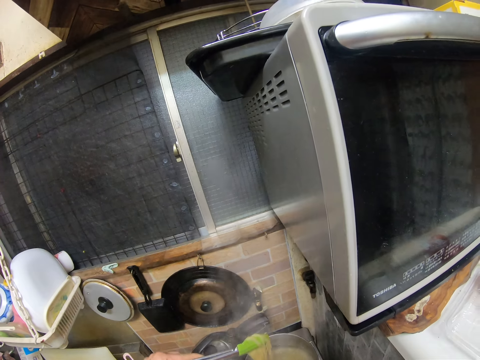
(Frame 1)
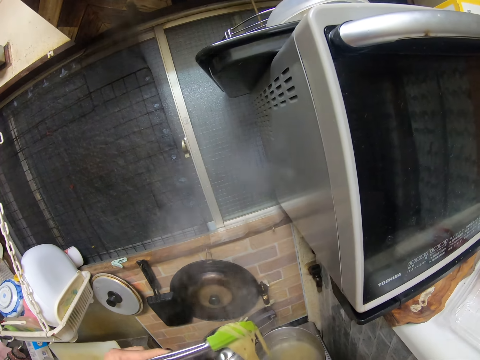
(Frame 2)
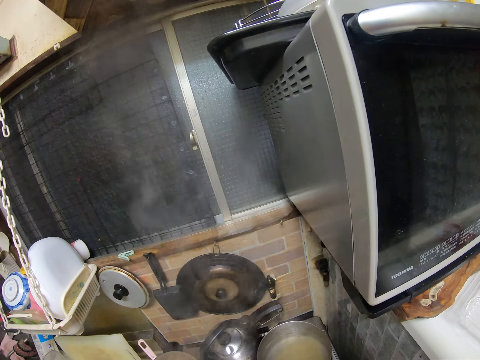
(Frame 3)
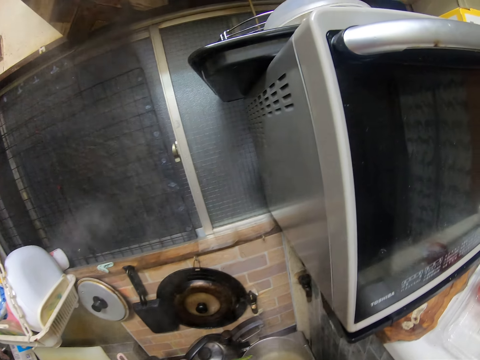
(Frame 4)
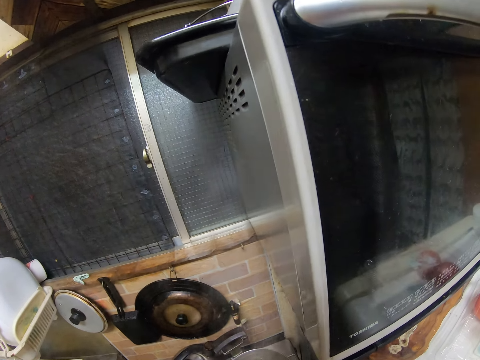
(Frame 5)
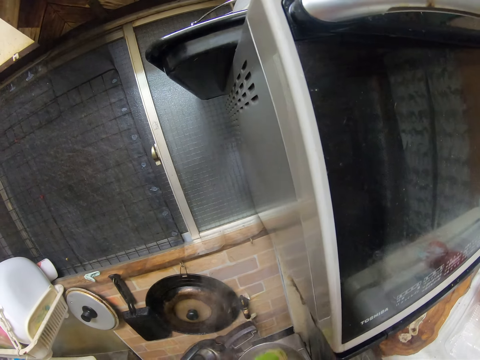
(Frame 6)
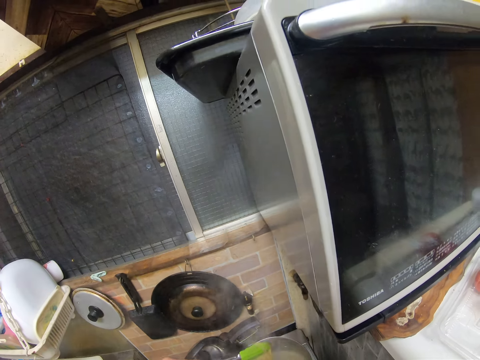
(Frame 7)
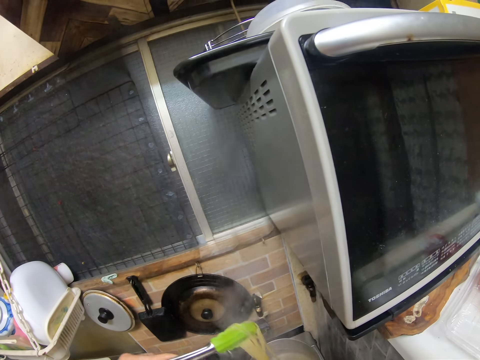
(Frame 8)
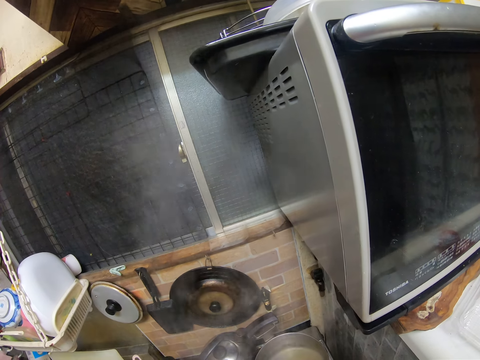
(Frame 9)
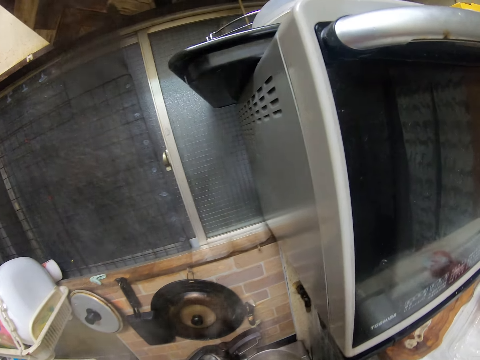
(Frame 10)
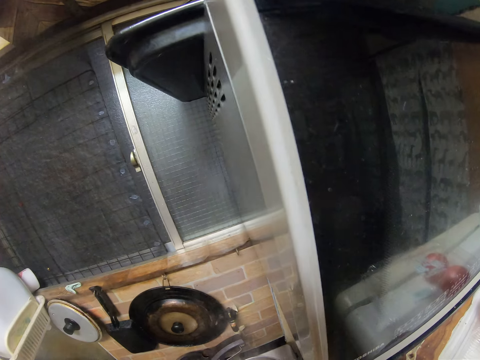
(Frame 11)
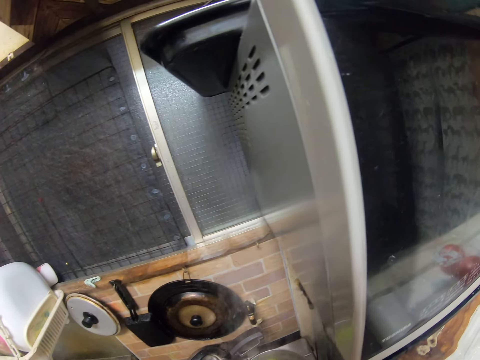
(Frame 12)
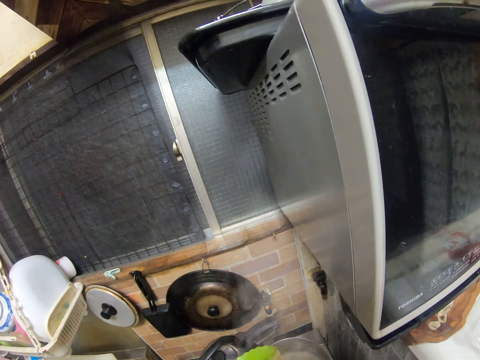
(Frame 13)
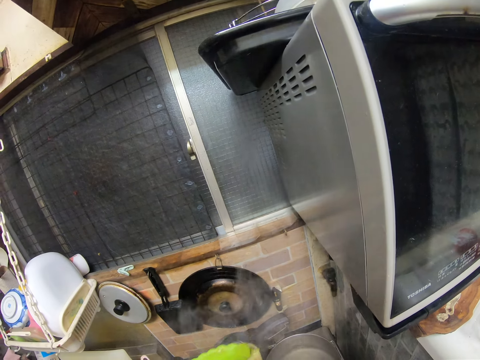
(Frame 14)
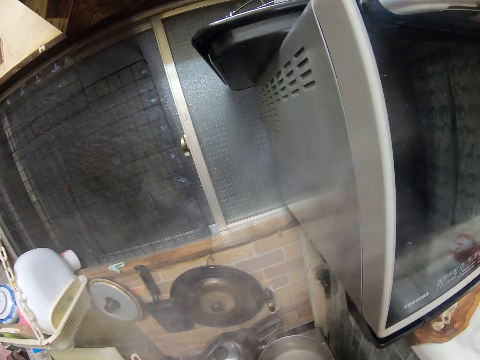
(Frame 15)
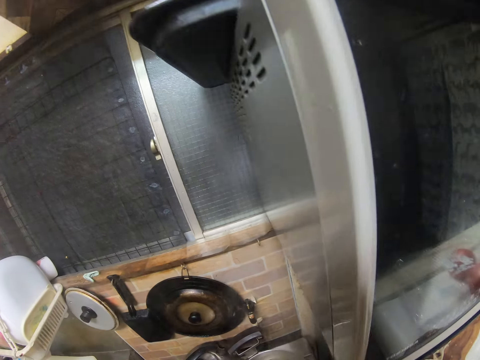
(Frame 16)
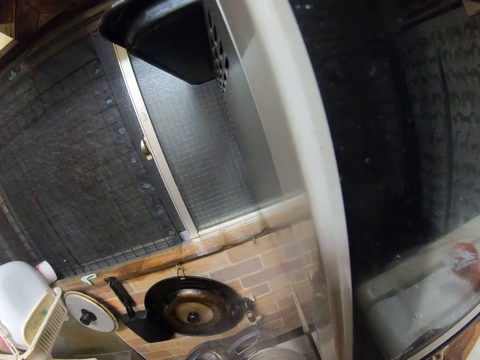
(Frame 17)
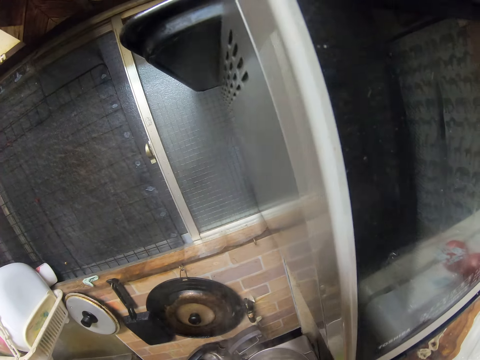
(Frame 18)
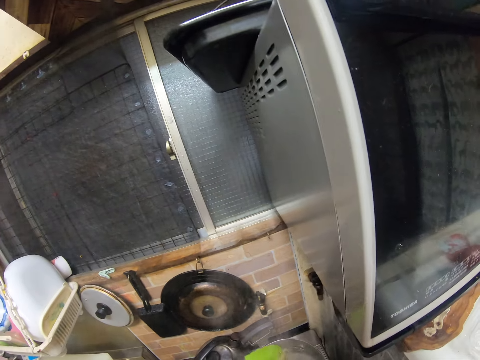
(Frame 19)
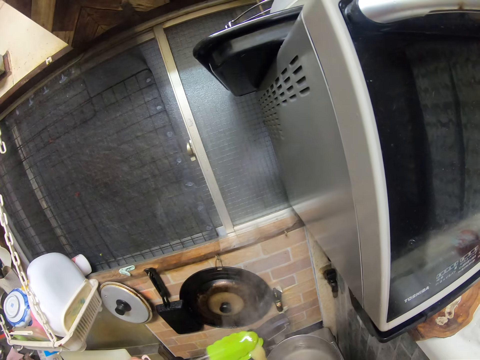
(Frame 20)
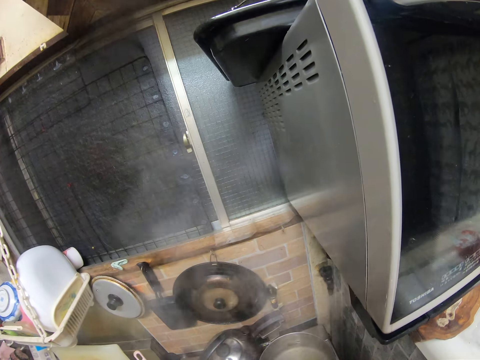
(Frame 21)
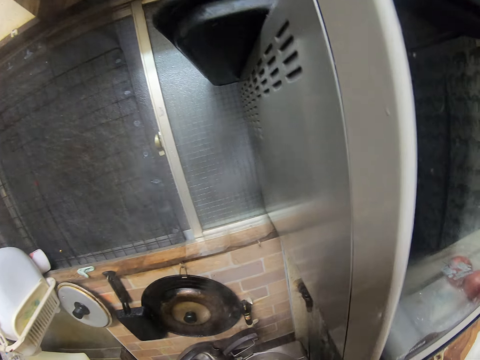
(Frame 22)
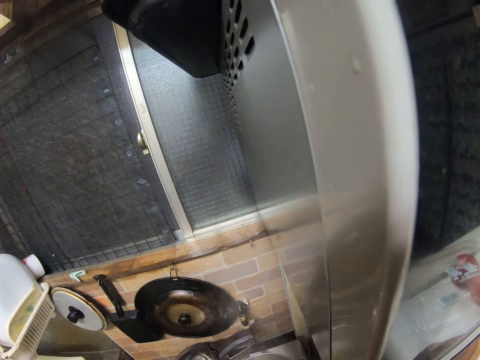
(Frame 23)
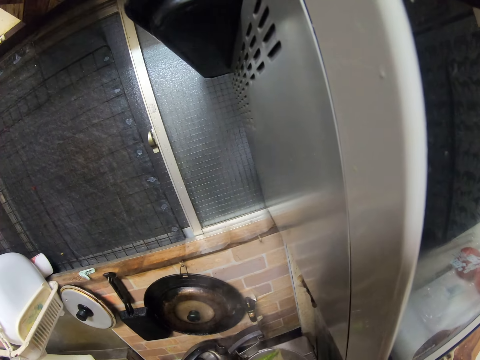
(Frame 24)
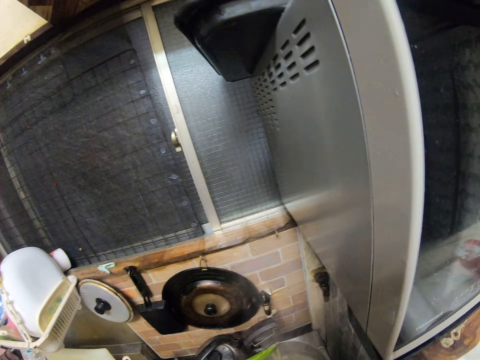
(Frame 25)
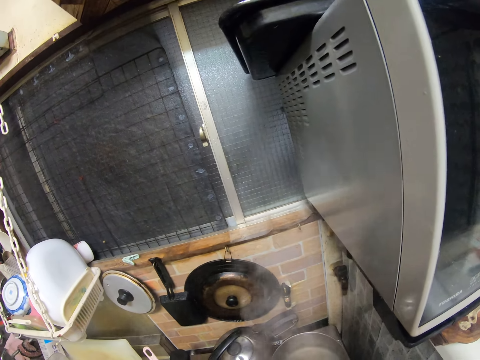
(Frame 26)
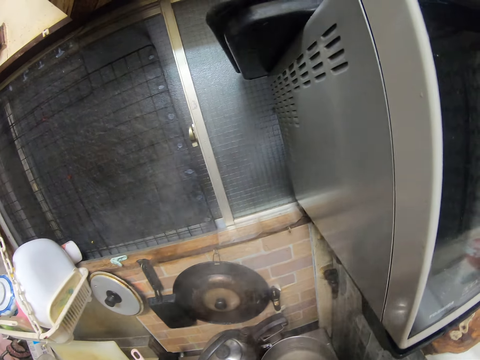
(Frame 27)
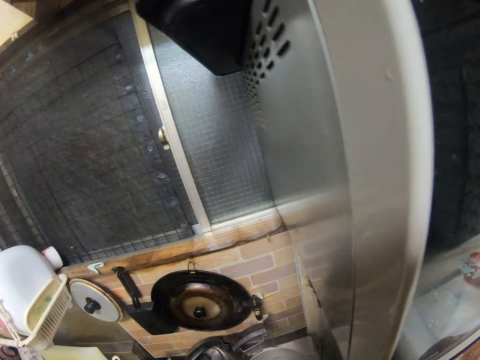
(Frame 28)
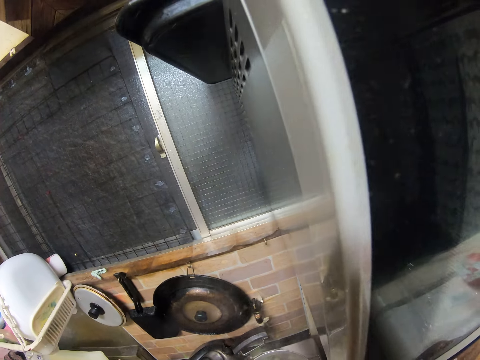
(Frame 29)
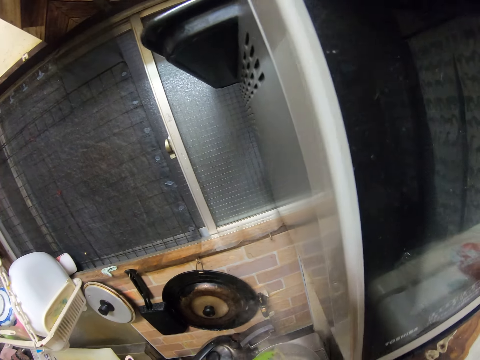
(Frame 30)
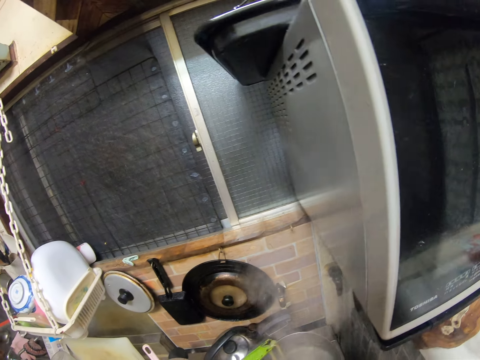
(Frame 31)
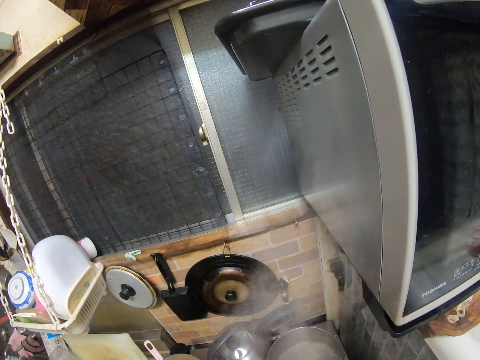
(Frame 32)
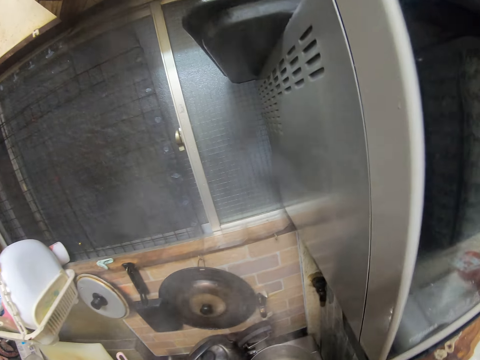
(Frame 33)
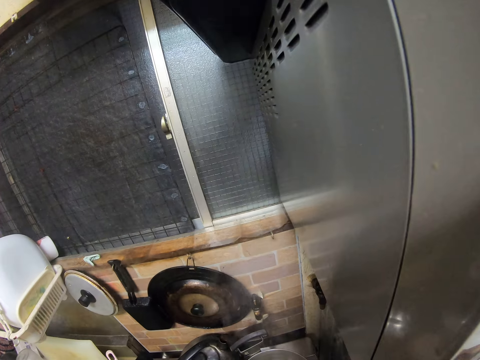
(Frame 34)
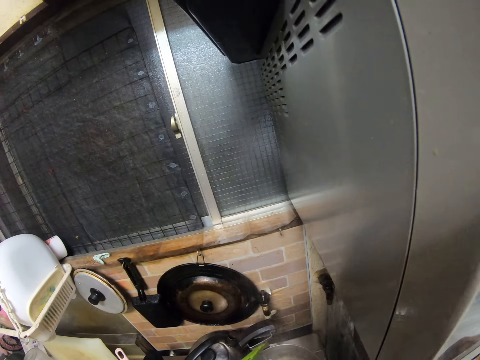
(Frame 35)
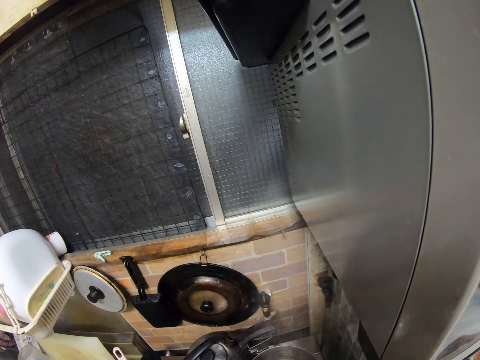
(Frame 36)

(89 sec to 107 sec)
The camera wearer lifts the spaghetti and puts the spaghetti in a bowl. They lift the spaghetti and put the spaghetti in the bowl. They lift the spaghetti and put the spaghetti in the bowl. They lift the spaghetti and put the spaghetti in the bowl. They lift the spaghetti and put the spaghetti in the bowl. They lift the spaghetti and put the spaghetti in the bowl.

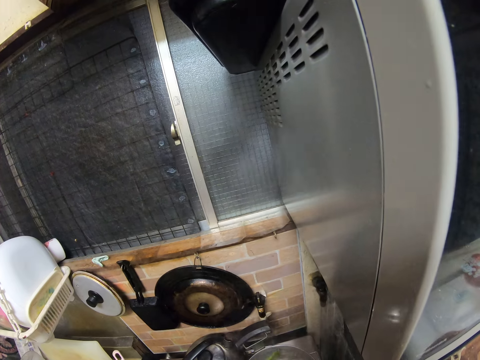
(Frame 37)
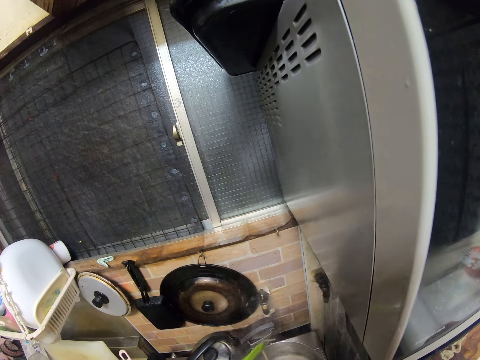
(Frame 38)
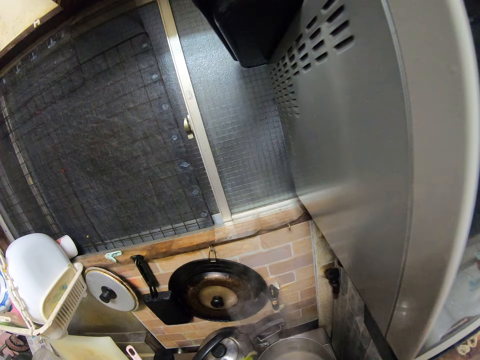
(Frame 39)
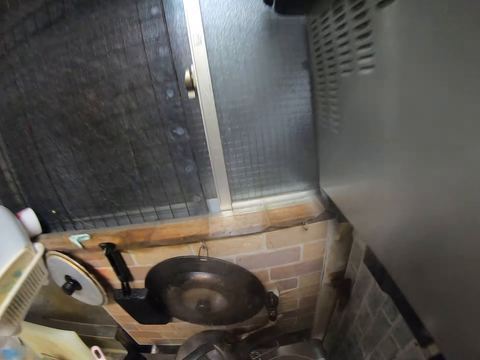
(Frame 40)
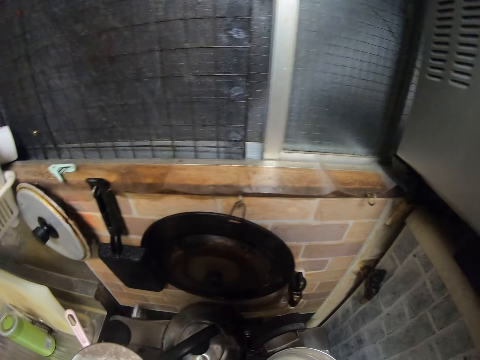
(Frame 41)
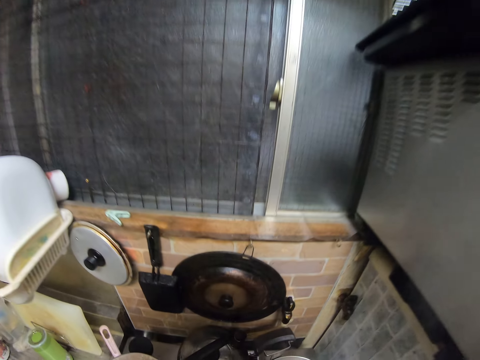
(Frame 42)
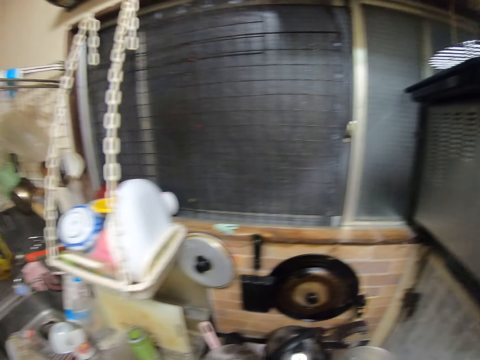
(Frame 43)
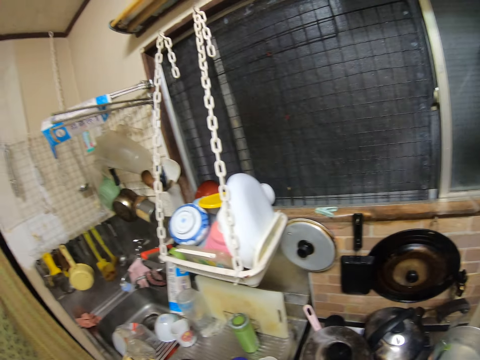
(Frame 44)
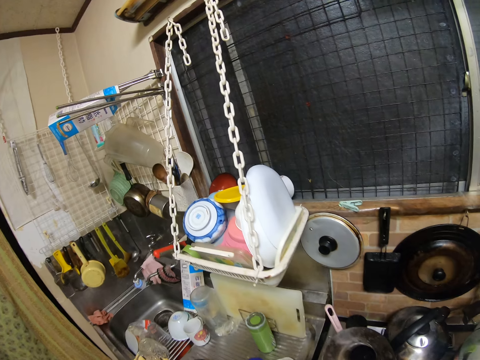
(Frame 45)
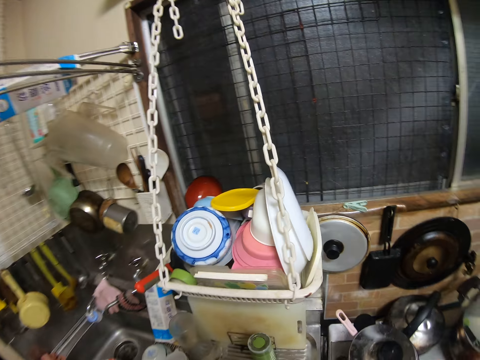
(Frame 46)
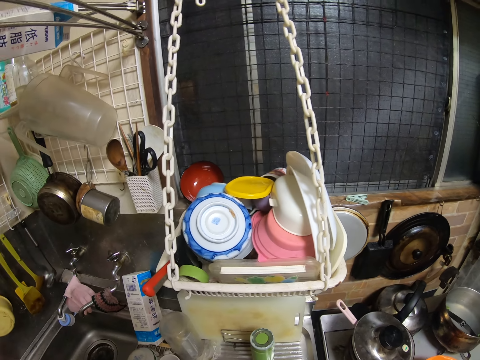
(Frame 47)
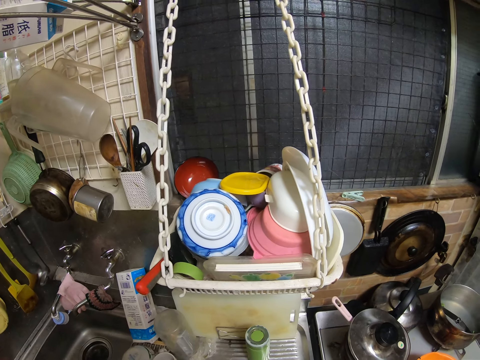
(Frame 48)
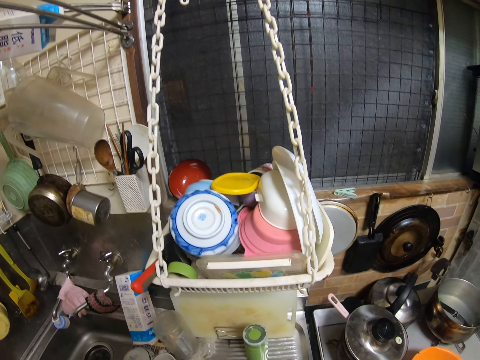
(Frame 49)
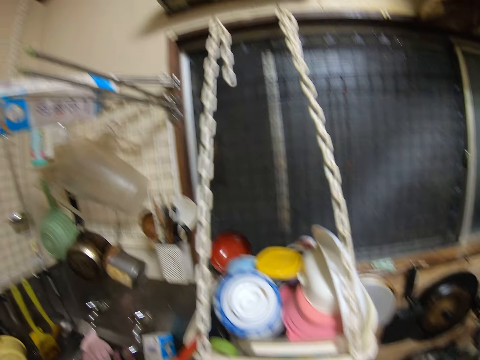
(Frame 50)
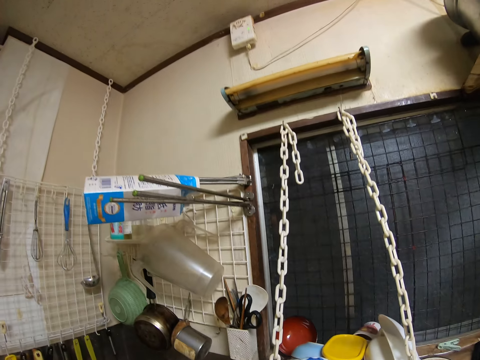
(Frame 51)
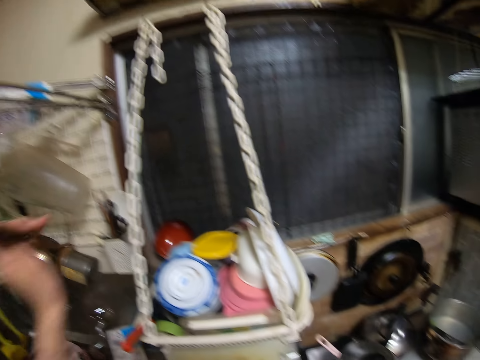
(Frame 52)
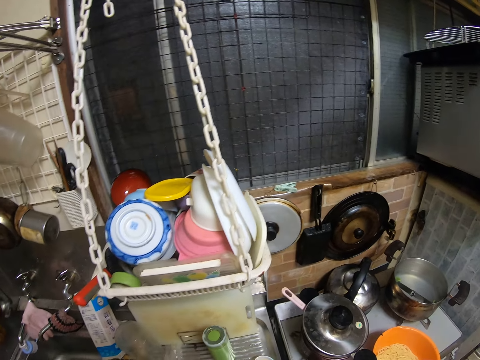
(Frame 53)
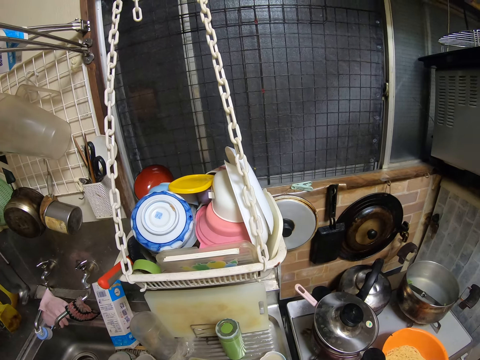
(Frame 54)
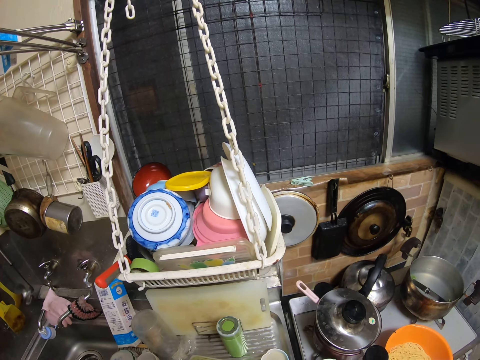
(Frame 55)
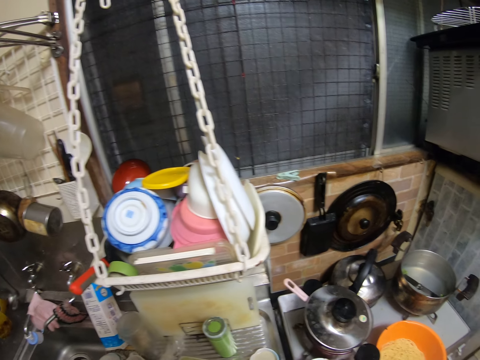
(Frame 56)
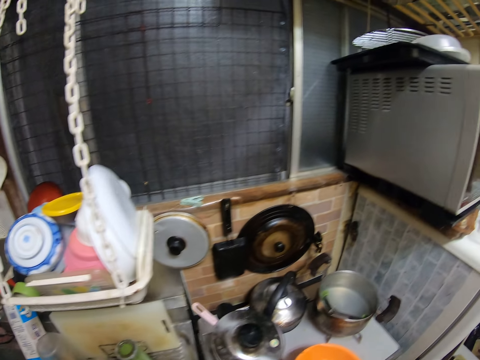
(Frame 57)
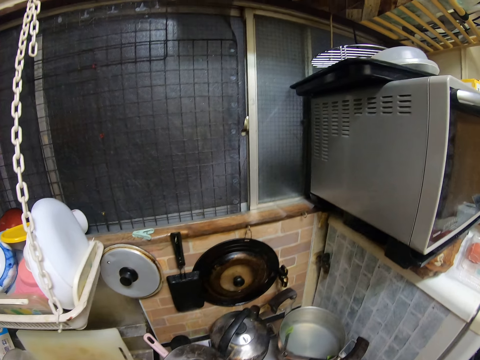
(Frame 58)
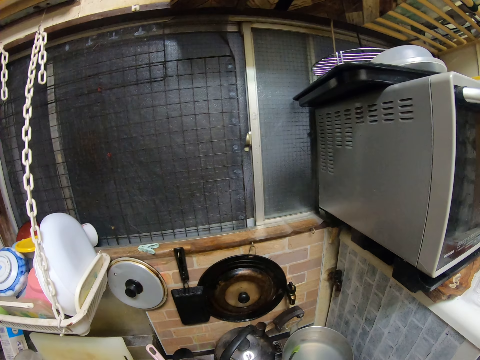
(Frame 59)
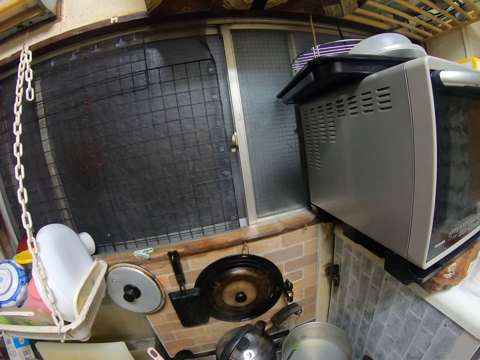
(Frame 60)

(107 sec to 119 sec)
The camera wearer lifts the spaghetti and puts the spaghetti in a bowl. They move a camera. They pick up a spoon on a rack. They move the camera.
